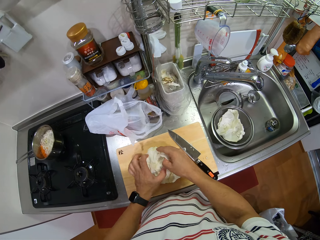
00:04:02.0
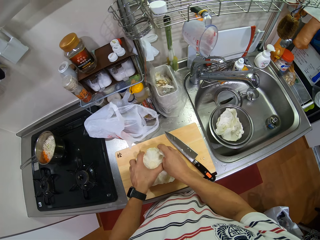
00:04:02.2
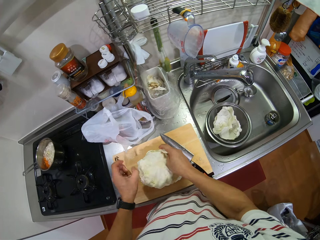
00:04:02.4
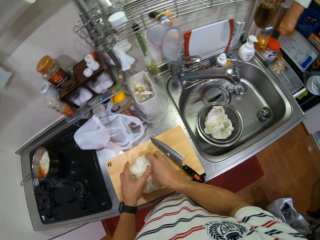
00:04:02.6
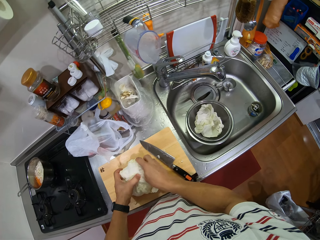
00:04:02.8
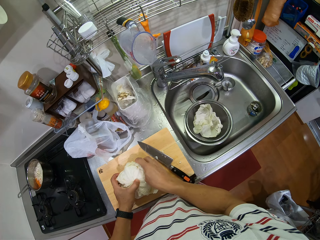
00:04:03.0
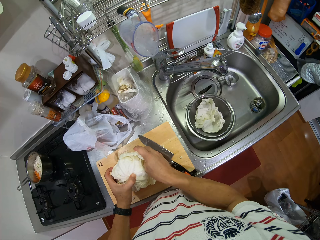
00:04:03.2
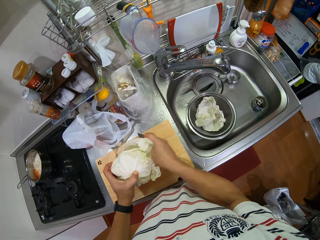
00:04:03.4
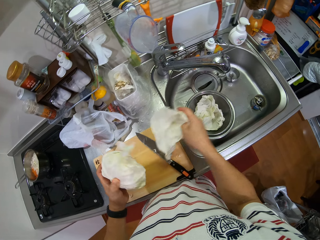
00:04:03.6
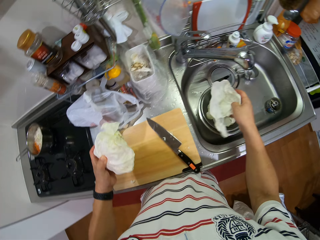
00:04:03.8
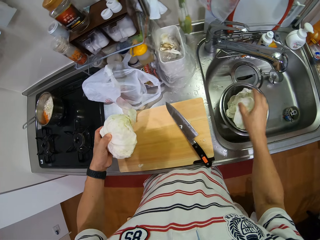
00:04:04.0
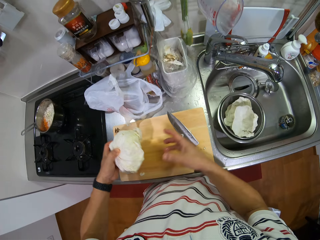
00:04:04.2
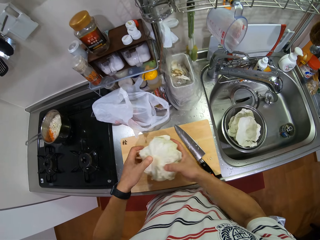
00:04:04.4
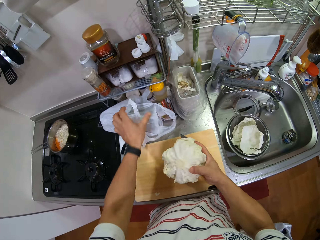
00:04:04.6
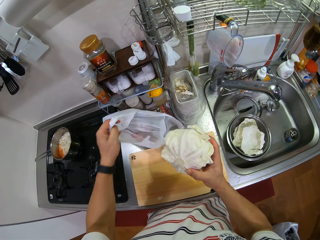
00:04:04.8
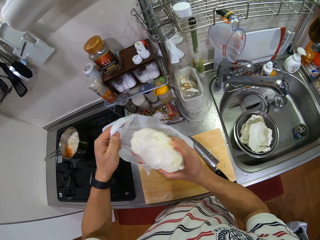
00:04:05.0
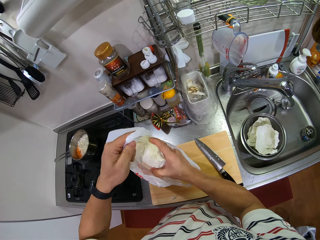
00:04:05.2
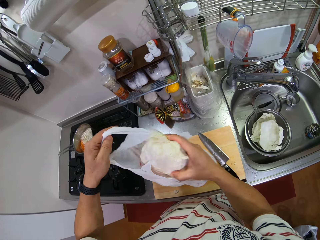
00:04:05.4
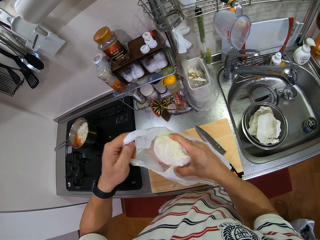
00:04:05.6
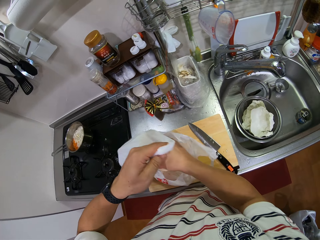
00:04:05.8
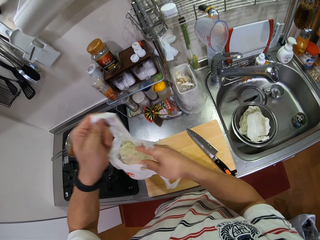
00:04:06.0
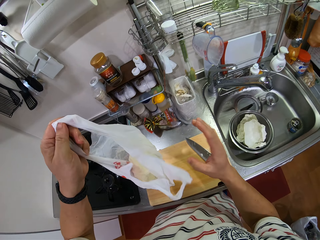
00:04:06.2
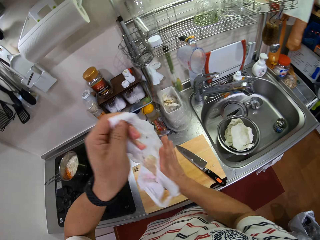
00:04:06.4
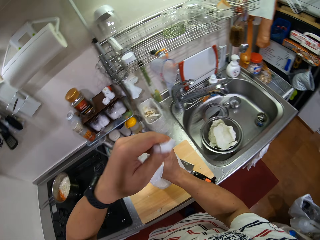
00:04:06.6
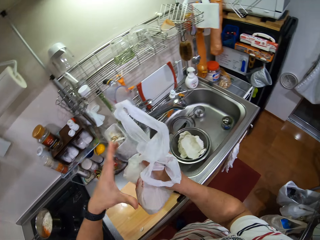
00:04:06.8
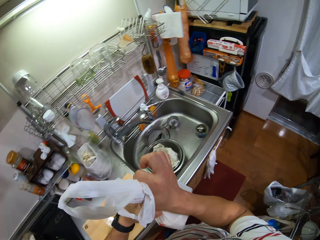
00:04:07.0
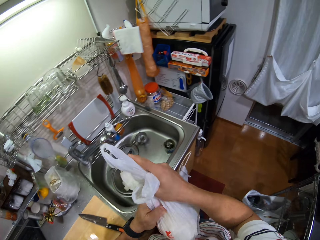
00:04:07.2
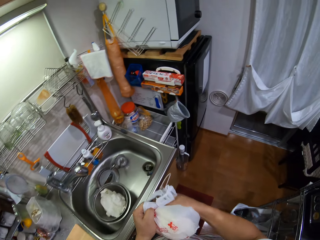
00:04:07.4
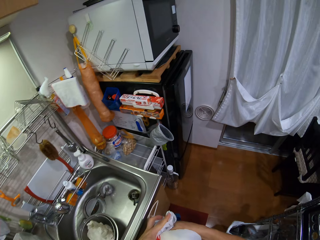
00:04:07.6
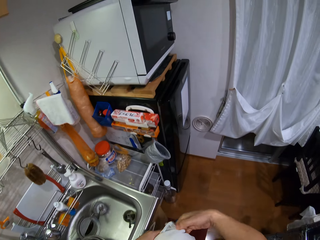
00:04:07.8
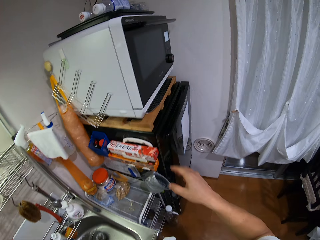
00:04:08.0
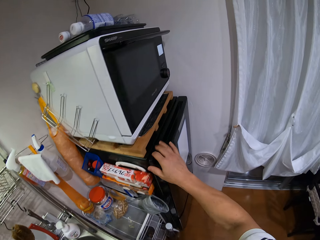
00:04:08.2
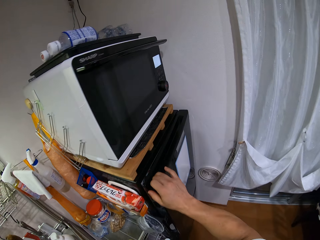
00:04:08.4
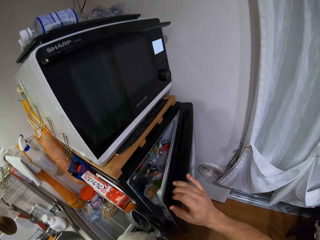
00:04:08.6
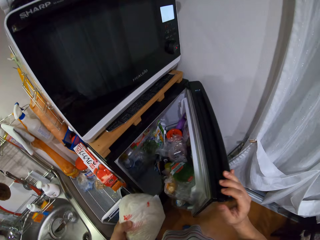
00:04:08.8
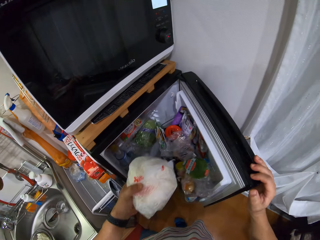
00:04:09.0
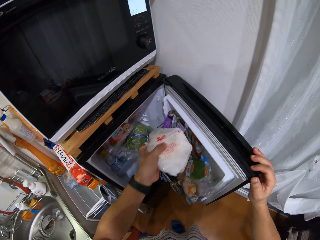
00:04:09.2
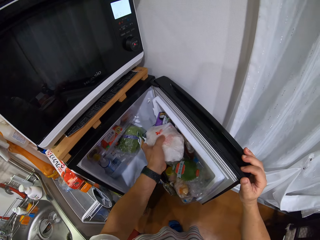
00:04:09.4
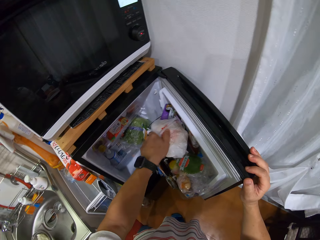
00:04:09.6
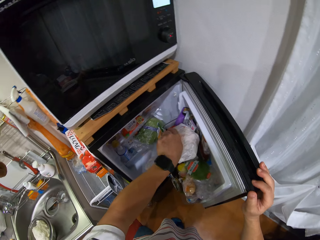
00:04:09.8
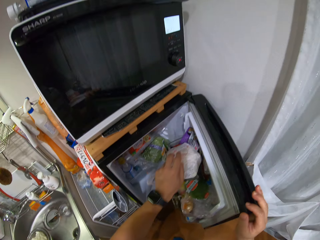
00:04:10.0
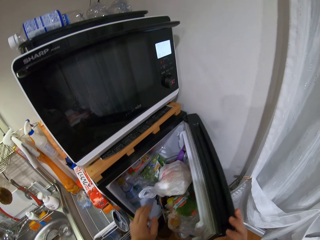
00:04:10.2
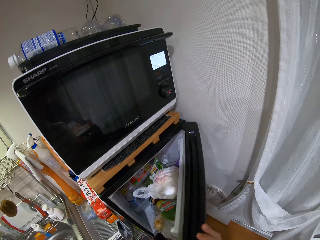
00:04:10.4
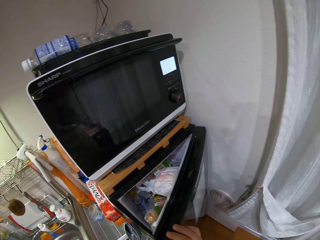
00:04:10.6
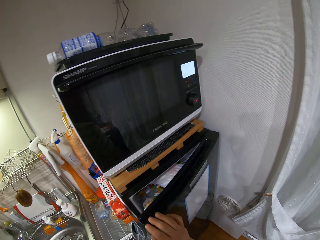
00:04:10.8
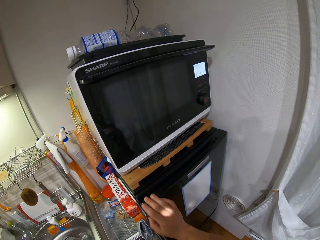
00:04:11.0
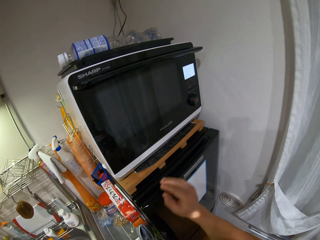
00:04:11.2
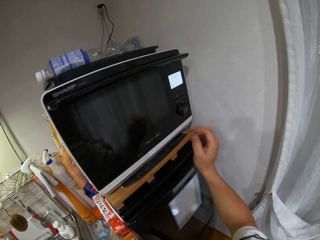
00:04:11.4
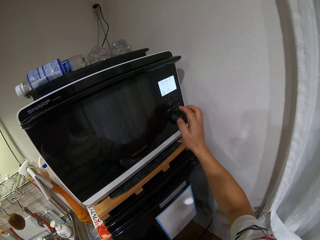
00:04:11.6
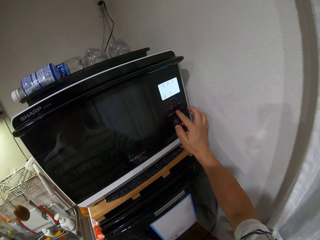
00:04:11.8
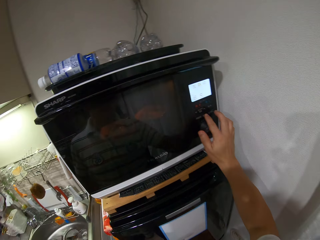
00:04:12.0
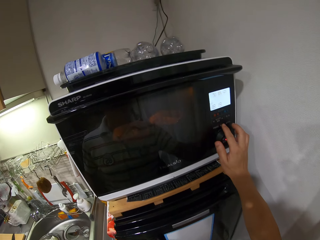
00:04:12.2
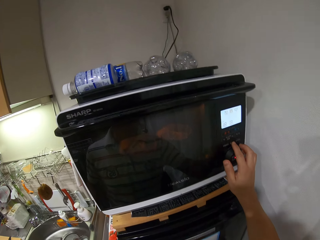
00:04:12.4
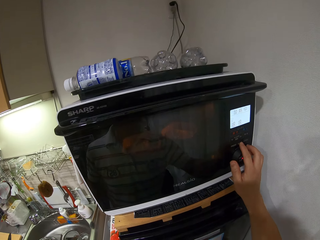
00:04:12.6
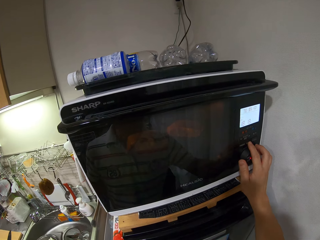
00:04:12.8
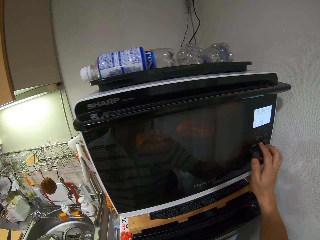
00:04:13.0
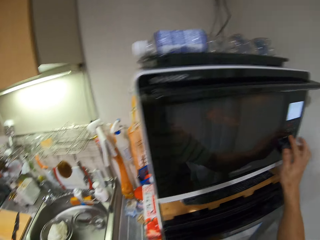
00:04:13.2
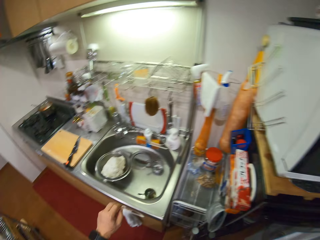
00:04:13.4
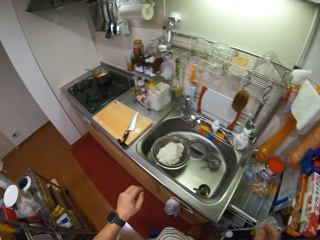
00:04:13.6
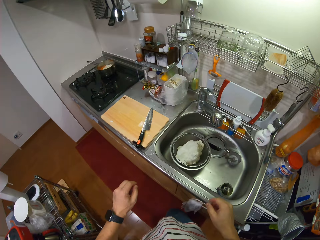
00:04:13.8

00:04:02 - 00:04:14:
The camera wearer separates the cabbage. They put the cabbage leaves in the bowl strainer. They put the cabbage in the paper bag. They fold the paper bag. They open the fridge. They put the cabbage in the fridge. They close the fridge. They warm food in the microwave.

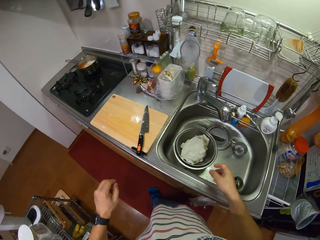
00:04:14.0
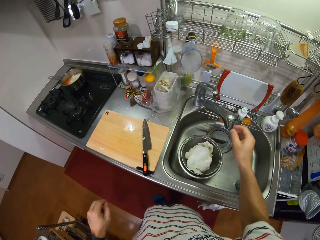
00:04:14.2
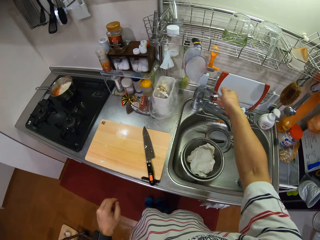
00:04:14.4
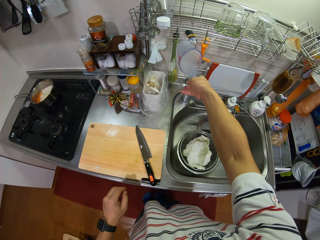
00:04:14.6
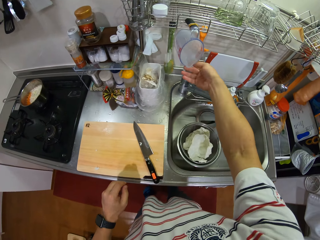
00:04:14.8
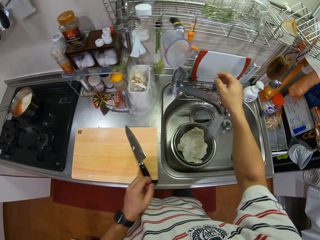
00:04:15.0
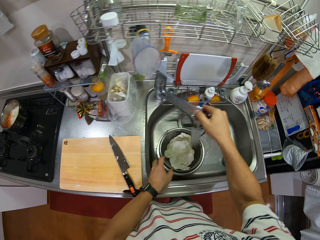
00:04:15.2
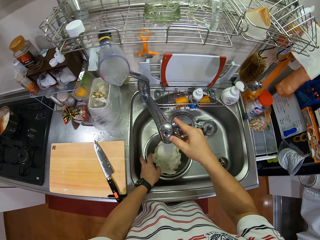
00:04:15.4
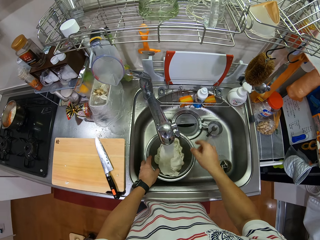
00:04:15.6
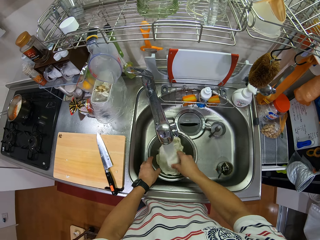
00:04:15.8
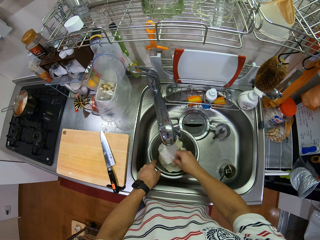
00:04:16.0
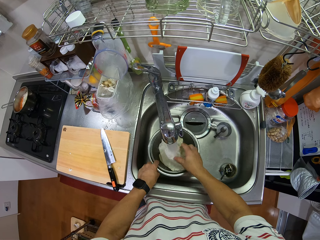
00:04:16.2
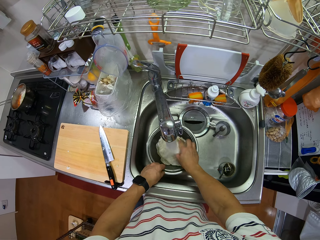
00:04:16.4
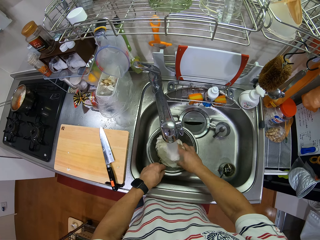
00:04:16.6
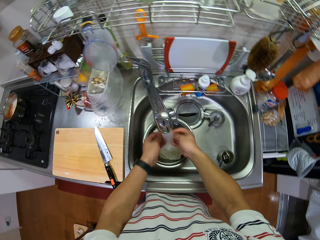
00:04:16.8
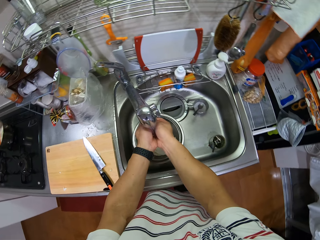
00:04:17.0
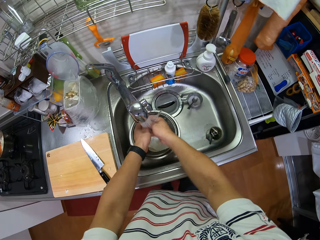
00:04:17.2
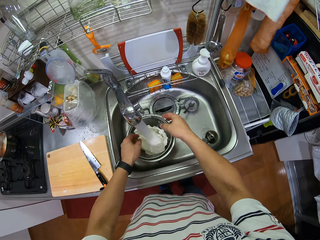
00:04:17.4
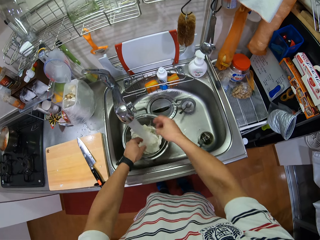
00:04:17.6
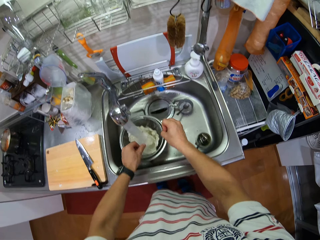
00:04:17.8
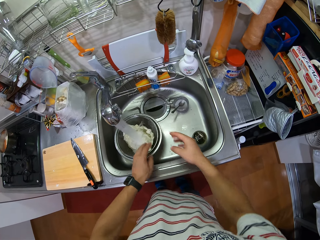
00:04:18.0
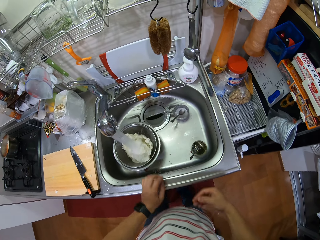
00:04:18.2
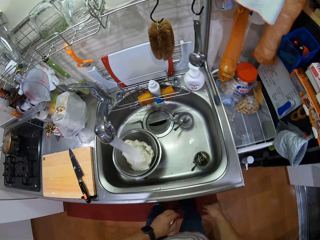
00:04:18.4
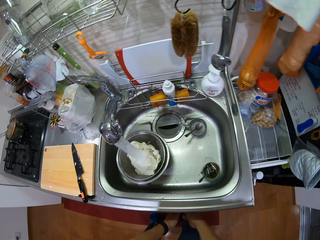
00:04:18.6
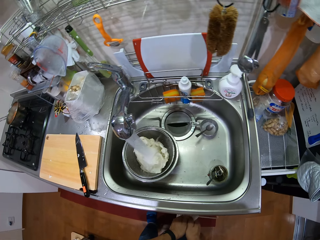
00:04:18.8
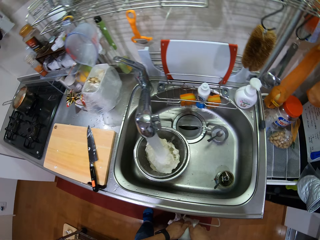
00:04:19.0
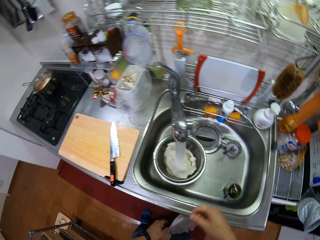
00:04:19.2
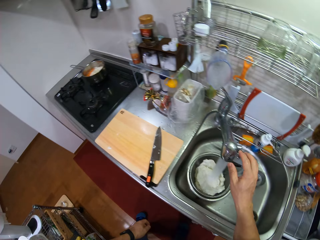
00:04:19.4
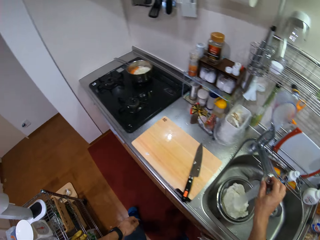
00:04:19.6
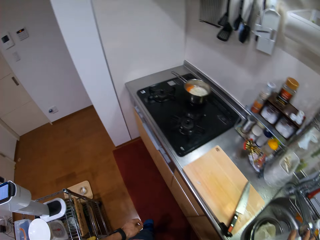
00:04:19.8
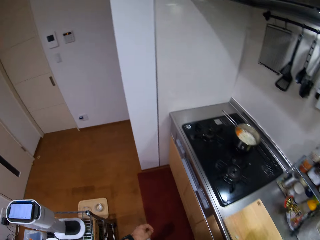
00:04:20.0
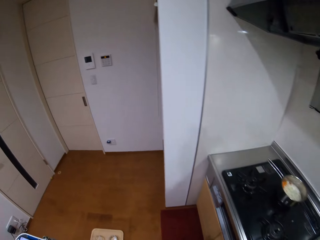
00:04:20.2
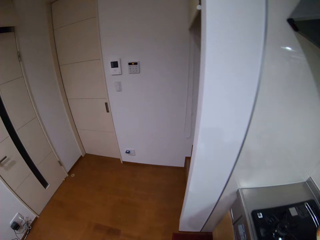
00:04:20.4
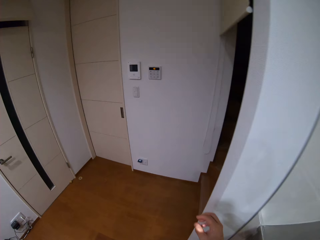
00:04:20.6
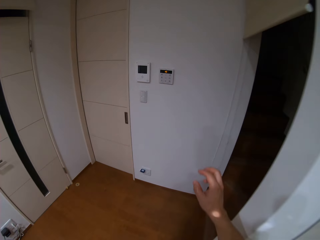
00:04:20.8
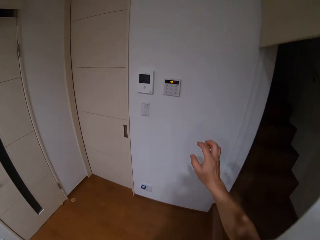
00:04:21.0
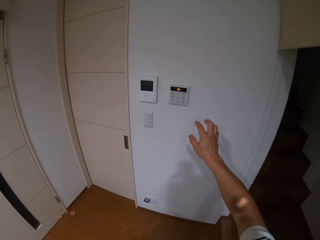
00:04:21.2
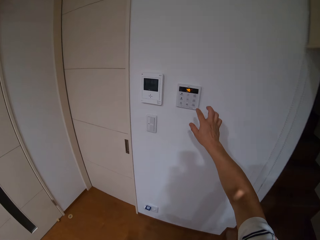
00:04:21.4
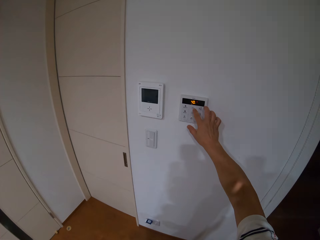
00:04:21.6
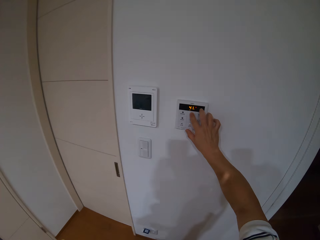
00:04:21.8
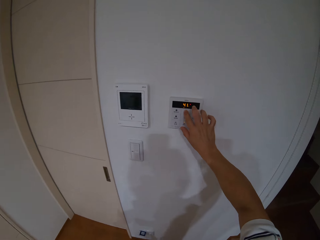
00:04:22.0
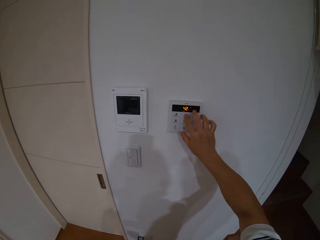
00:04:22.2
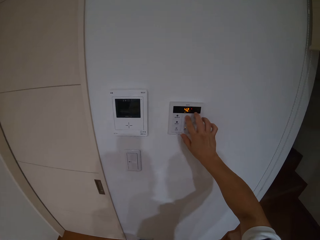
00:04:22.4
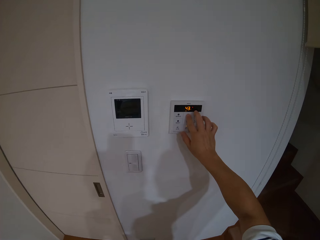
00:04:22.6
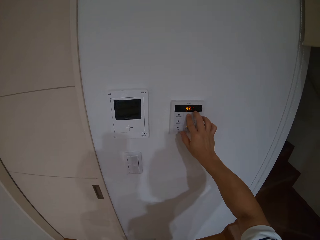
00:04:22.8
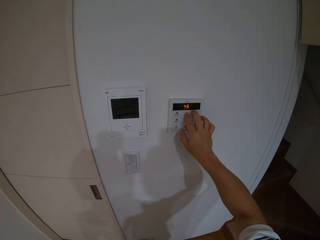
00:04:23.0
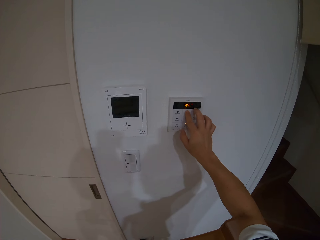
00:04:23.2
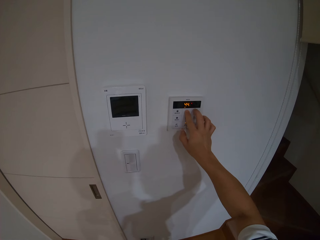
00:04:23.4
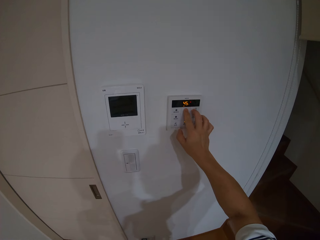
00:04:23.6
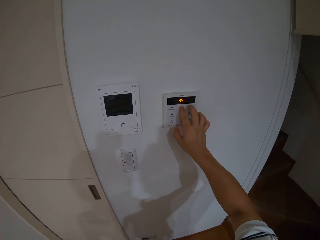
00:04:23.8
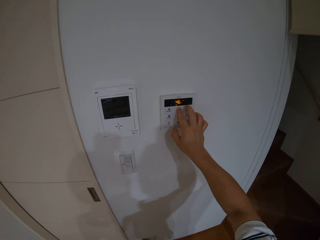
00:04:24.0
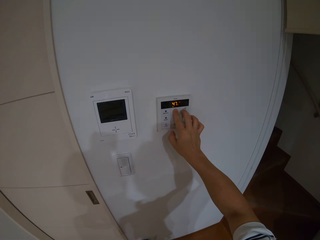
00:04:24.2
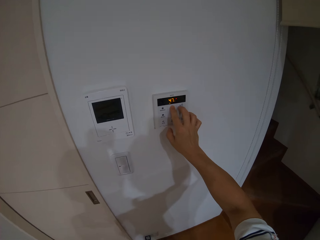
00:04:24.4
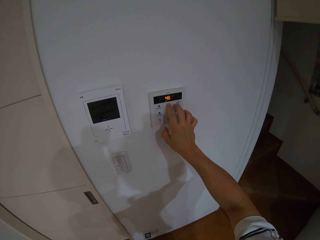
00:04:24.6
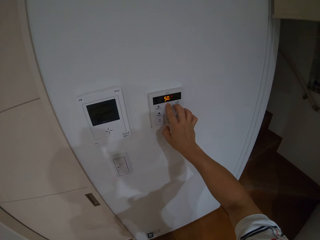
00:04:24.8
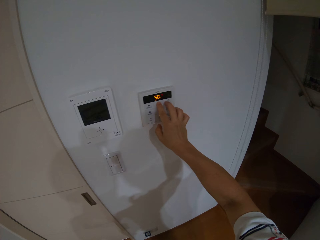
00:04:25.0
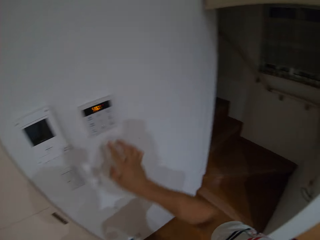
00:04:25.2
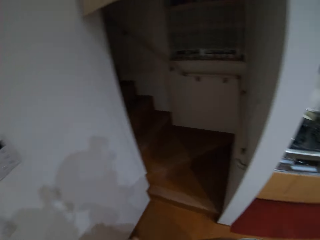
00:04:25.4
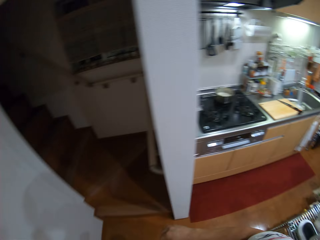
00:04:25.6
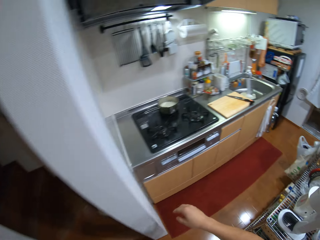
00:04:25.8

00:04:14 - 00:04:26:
The camera wearer opens the tap. They wash the cabbage. They rinse hands. They wipe hands with a kitchen cloth. They touch the faucet. They walk. They adjust the AC regulator.
